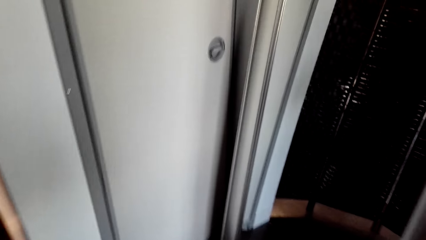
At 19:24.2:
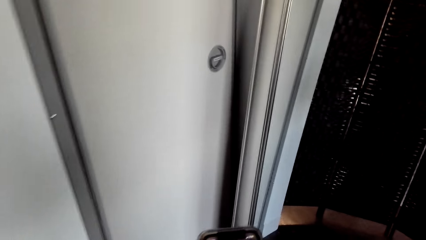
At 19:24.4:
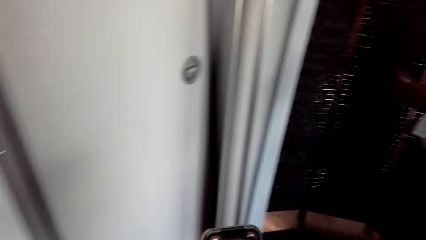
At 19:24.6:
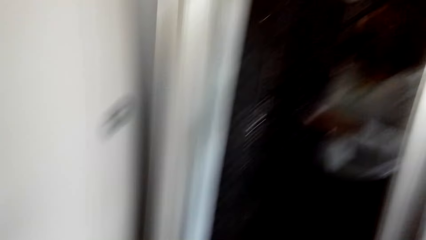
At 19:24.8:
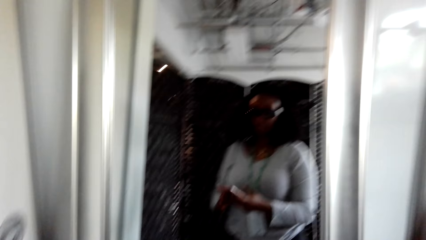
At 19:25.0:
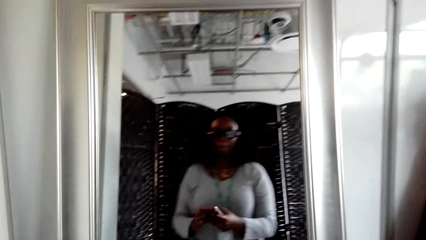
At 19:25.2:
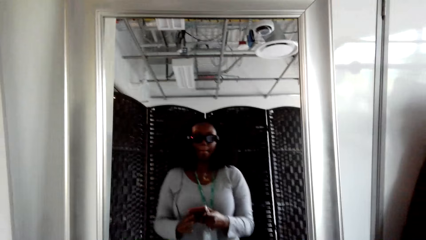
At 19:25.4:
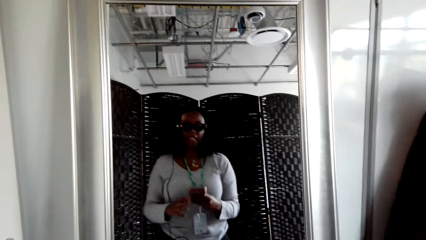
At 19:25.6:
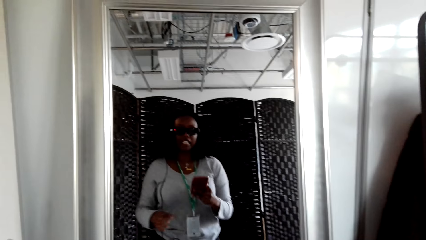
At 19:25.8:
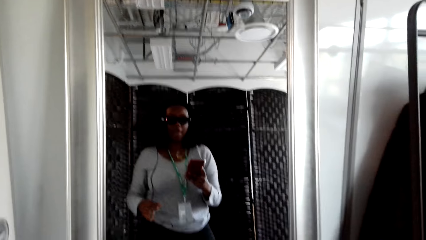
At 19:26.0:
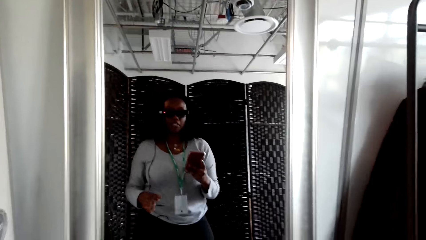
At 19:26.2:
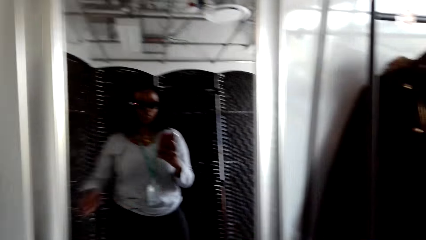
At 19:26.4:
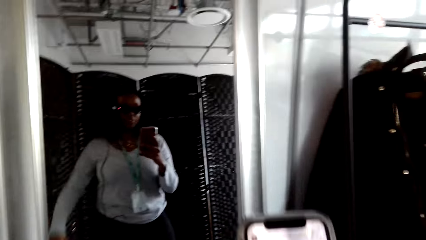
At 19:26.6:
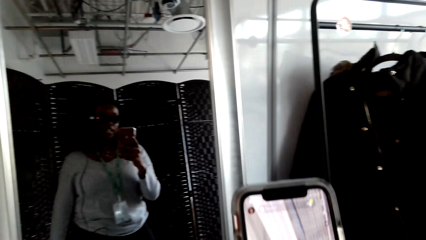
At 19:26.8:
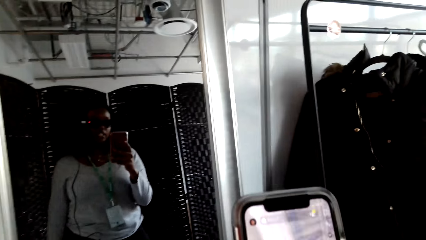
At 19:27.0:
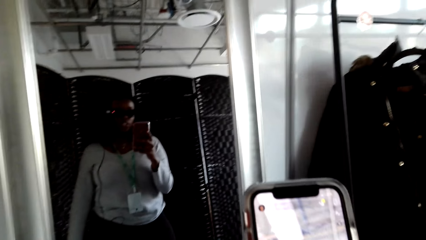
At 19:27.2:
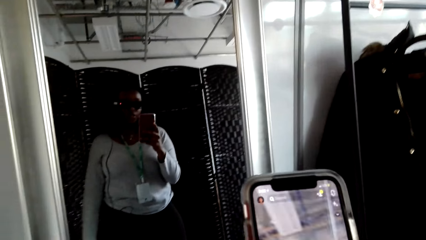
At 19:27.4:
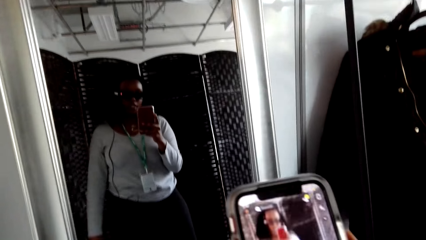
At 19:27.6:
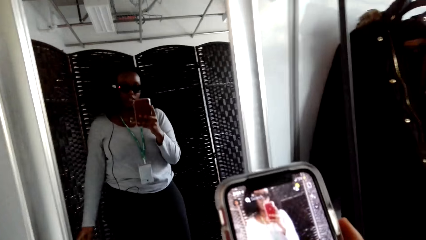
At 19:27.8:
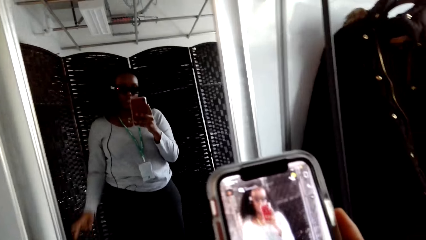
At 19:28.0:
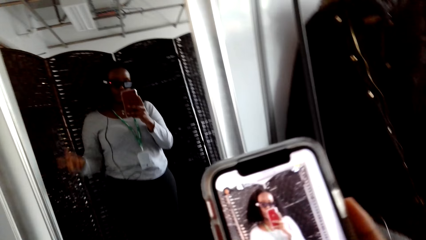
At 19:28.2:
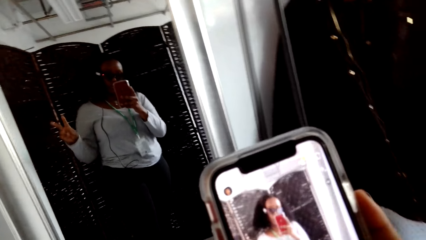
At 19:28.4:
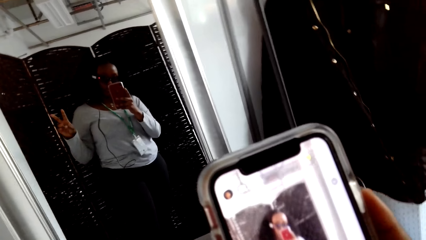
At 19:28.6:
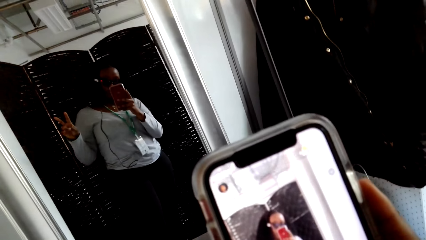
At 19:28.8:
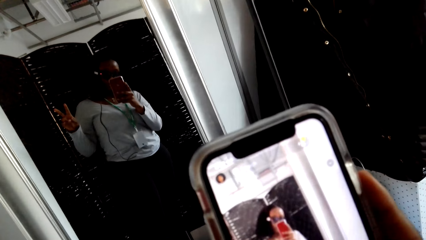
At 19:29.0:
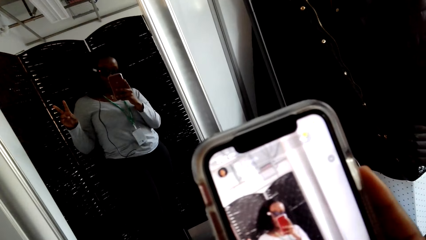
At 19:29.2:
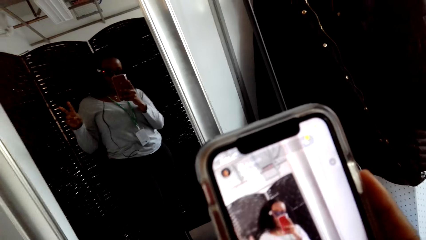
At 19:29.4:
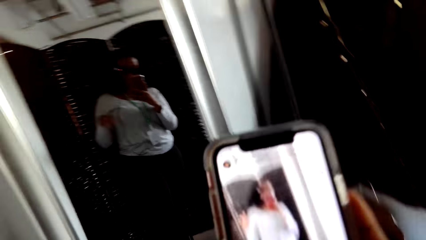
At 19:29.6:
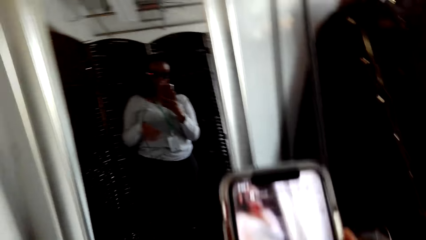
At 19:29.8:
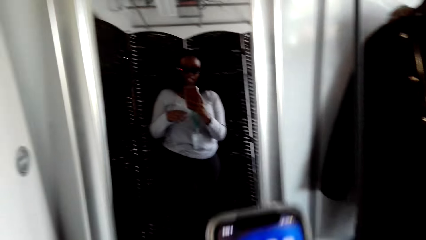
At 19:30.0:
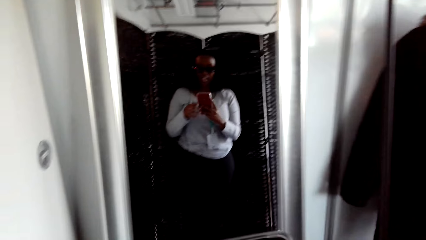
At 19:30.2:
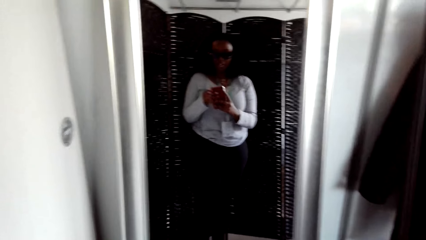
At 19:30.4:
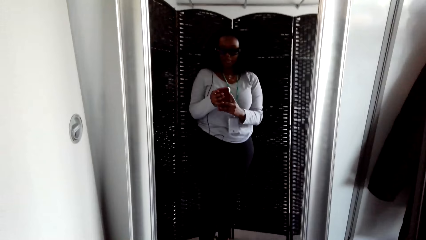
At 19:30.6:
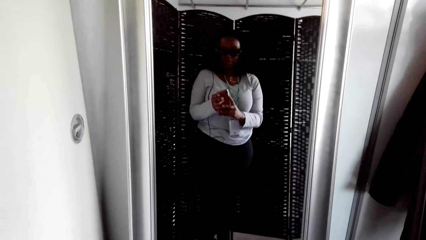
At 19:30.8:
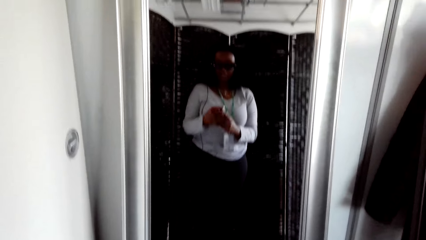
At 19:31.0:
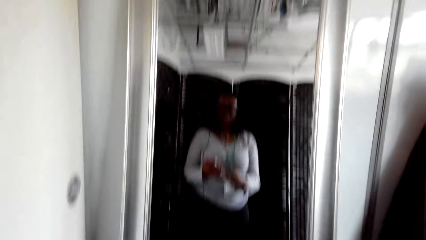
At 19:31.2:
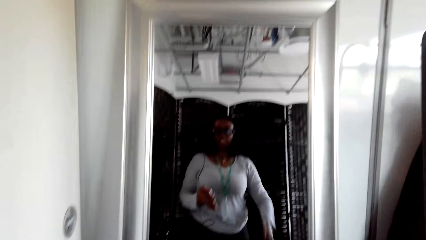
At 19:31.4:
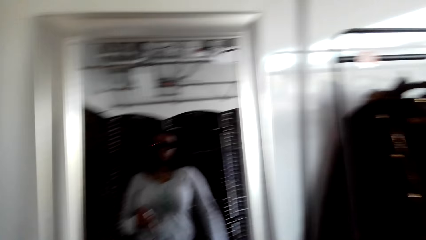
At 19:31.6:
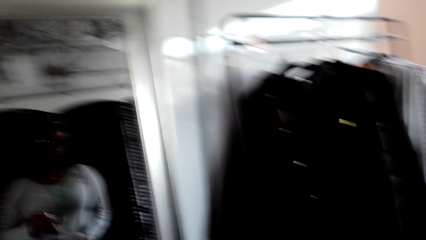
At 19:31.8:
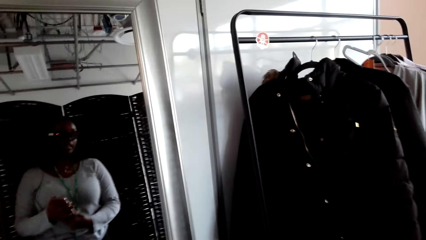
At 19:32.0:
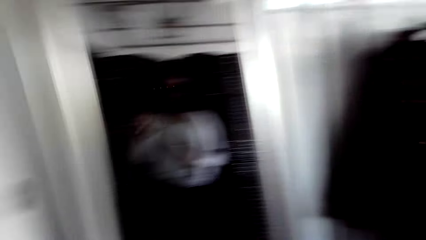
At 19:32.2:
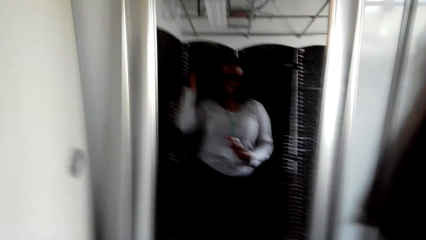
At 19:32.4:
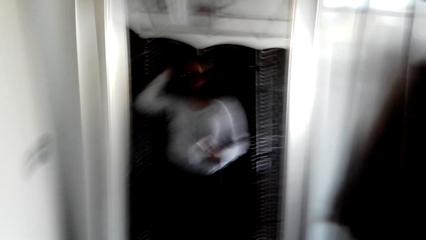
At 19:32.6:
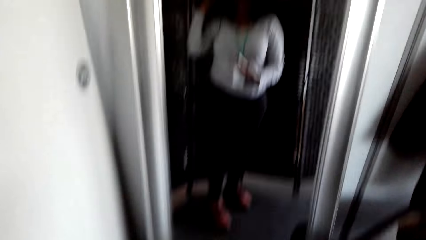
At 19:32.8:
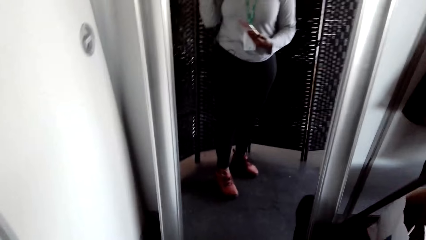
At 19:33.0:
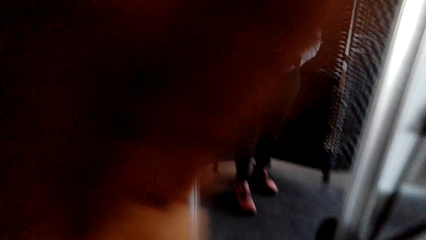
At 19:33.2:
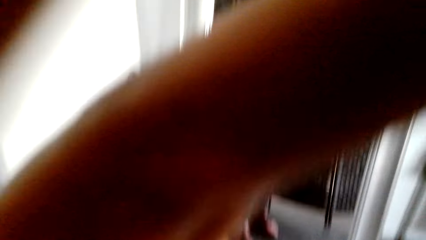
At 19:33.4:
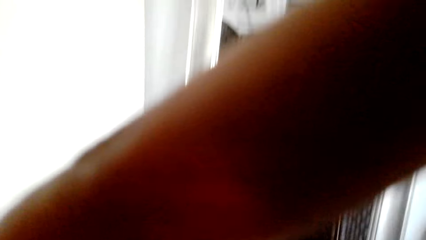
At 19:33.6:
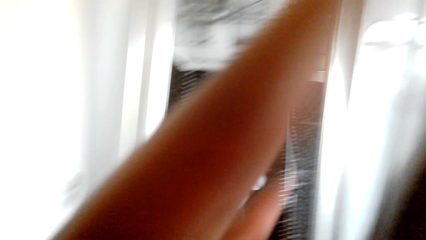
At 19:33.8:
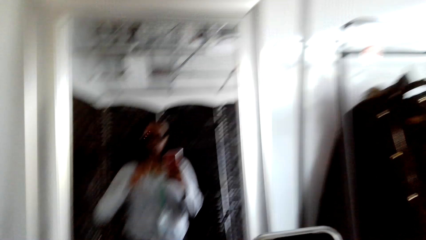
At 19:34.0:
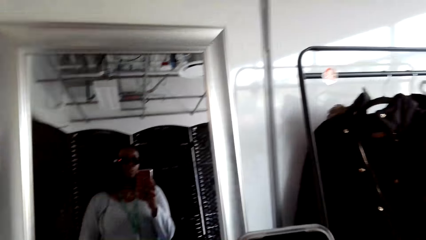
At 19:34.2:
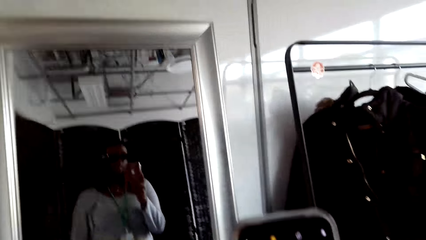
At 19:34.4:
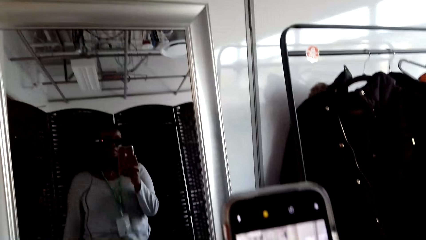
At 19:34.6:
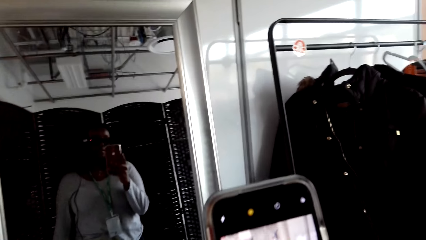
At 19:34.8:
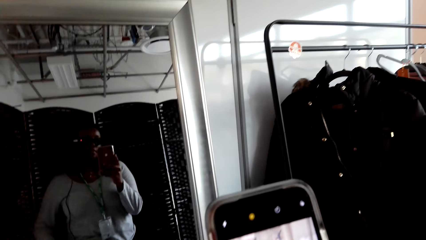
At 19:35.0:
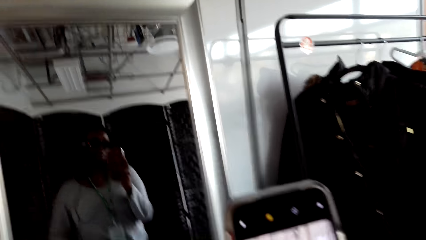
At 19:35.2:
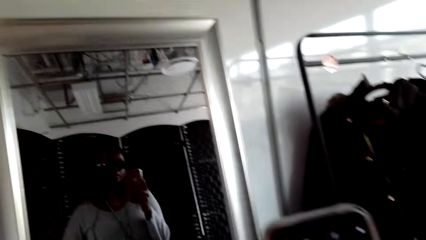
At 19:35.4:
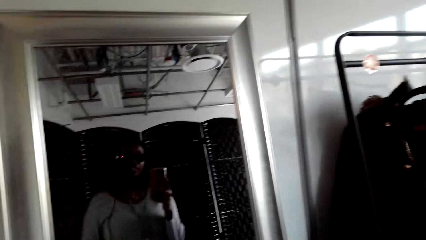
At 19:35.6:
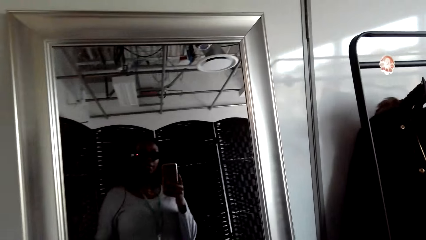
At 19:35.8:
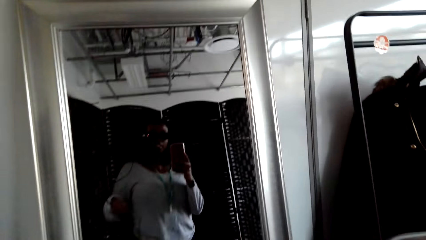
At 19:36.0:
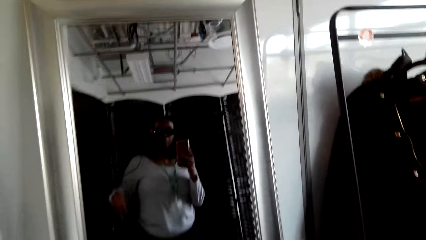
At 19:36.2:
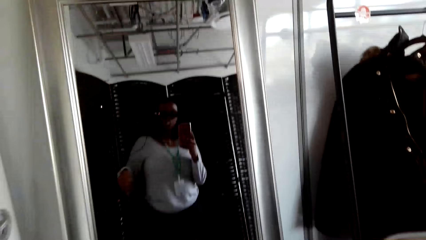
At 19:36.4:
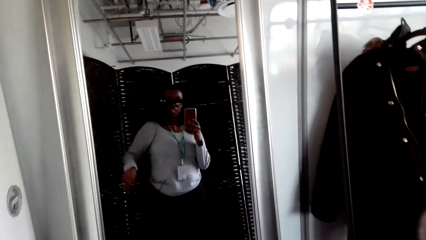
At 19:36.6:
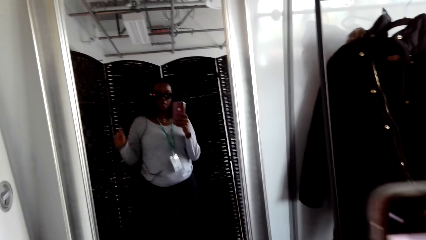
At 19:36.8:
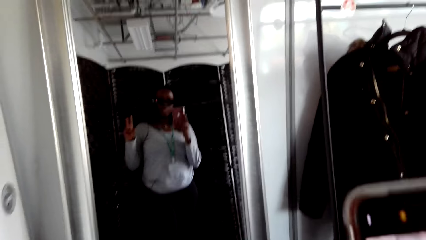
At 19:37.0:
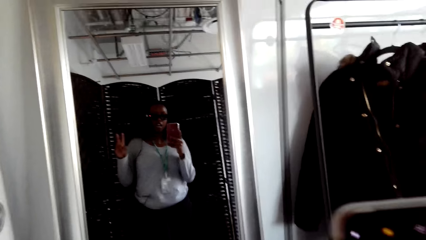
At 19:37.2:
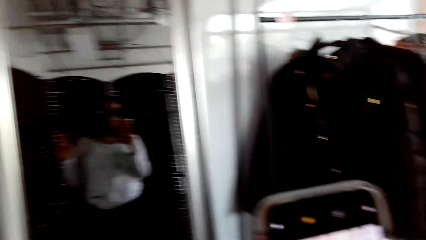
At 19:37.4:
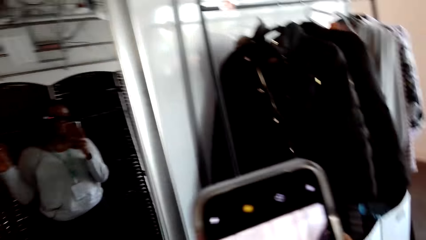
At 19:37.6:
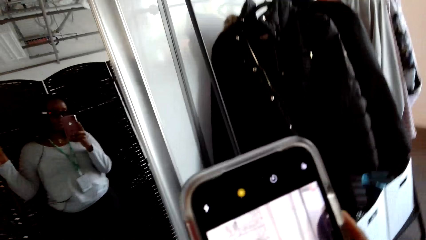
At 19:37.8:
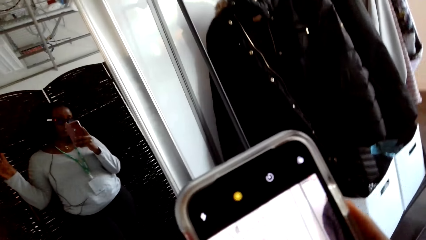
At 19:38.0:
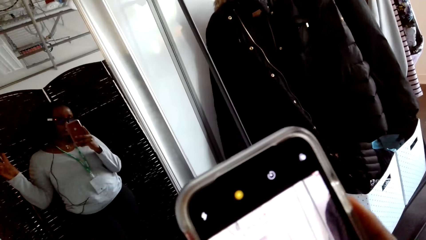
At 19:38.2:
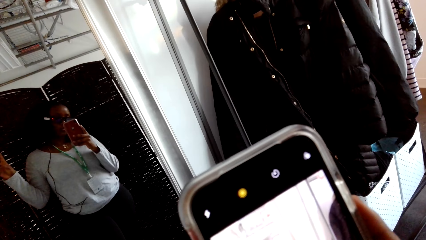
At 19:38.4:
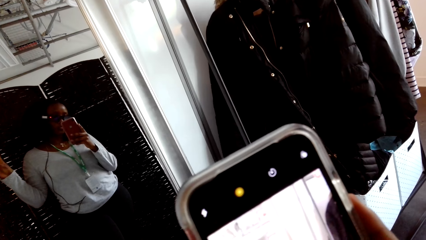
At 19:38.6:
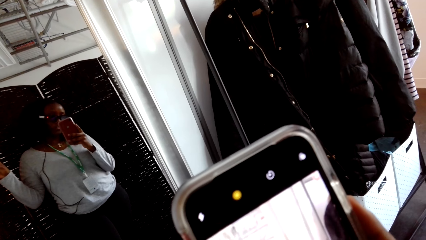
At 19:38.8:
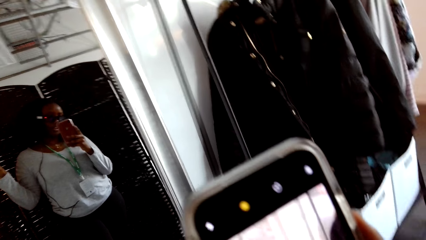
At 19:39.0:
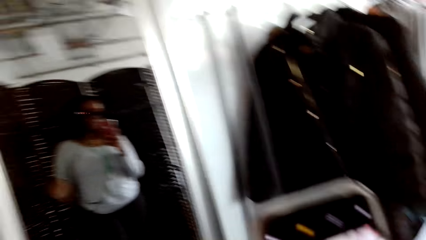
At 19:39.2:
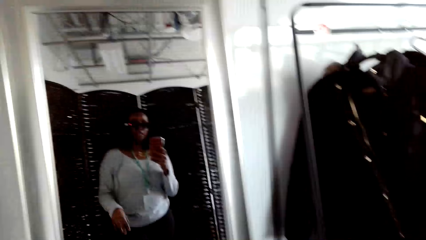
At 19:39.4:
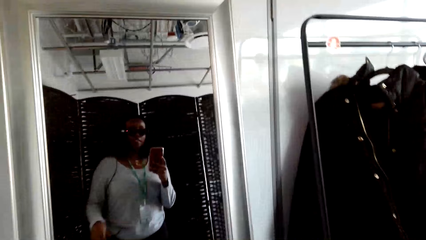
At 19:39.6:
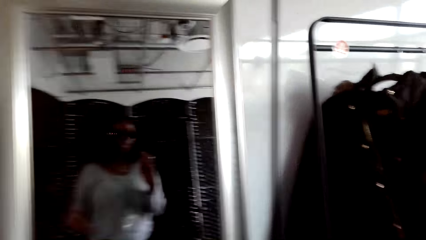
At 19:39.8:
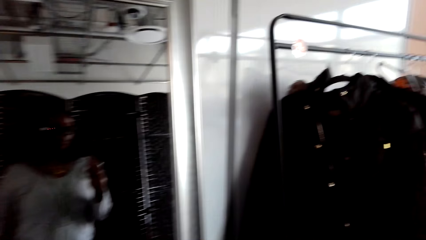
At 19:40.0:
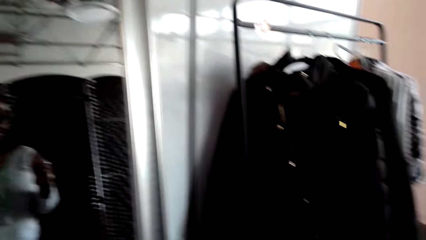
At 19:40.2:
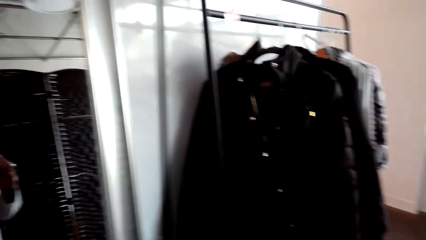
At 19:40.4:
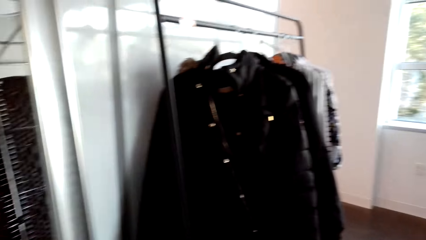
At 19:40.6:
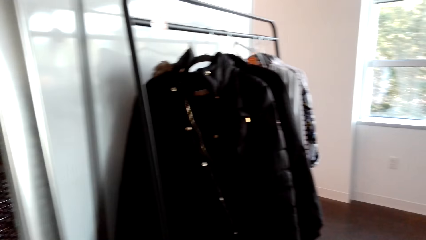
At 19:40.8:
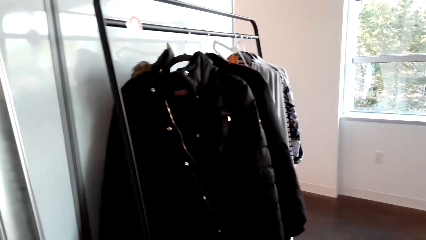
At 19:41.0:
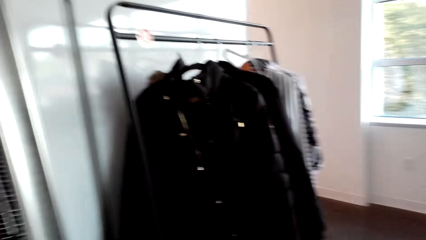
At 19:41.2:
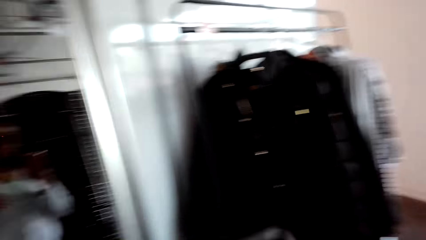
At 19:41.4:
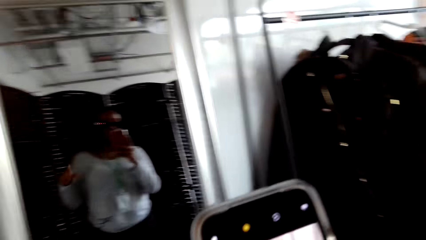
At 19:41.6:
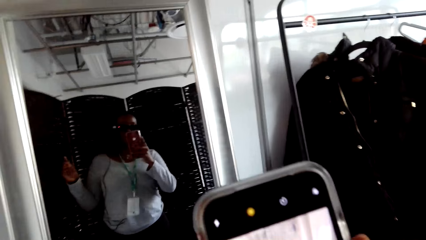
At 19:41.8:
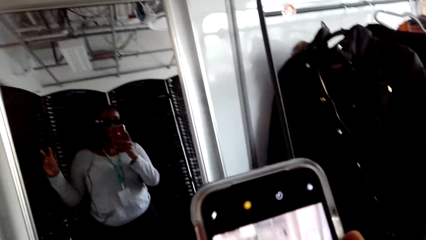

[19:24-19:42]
The camera wearer stands in front of a mirror. A person talks with the camera wearer. The camera wearer picks up a phone. The person picks up a phone. The camera wearer takes the person's photo. They put up two fingers. They hold the phone with both hands. The person talks with the camera wearer. The camera wearer moves the hands. They fix the camera. They put a hand on the camera. They pick up the phone. They make a posture and hold up the phone. They talk with the person. They put down the hand.
